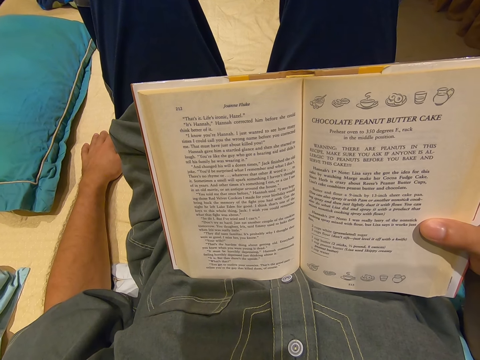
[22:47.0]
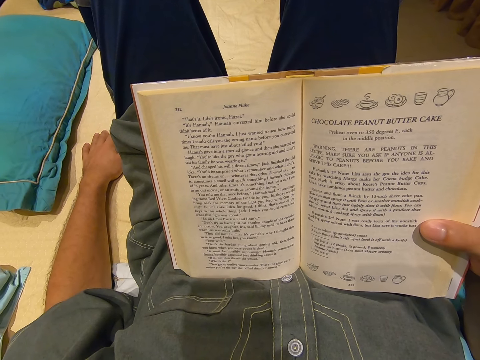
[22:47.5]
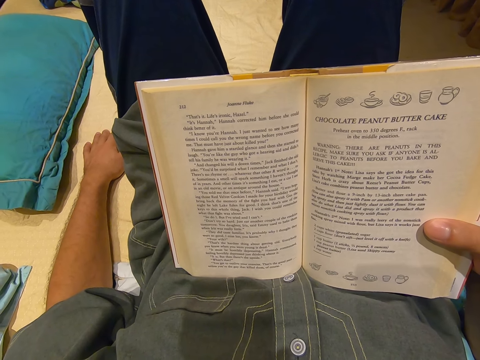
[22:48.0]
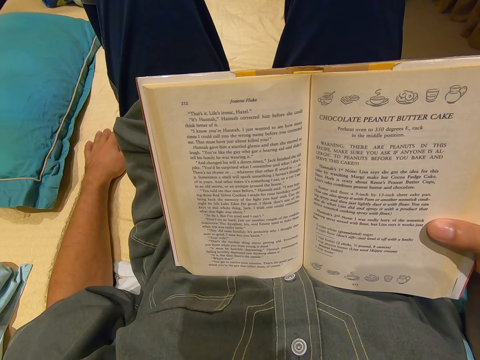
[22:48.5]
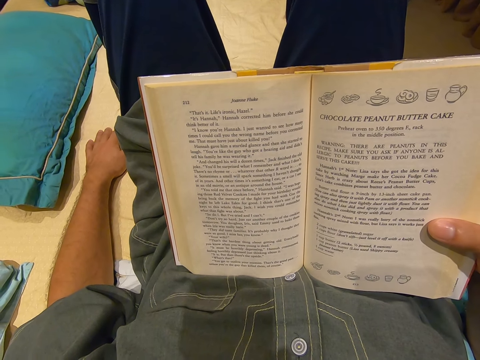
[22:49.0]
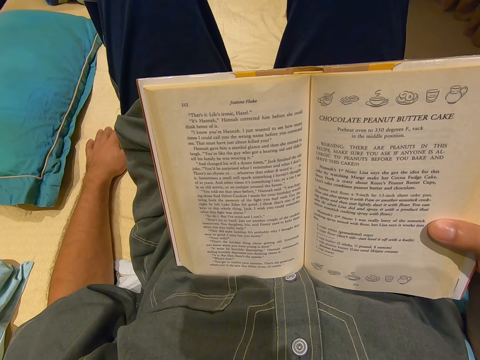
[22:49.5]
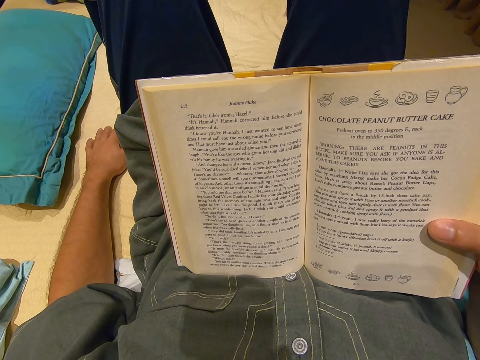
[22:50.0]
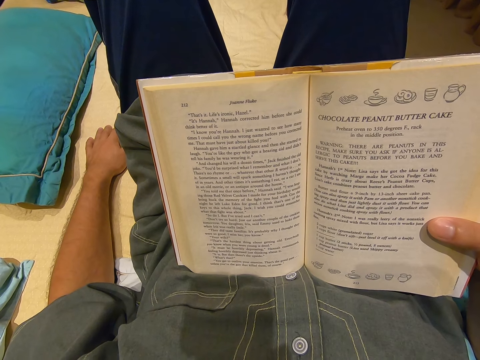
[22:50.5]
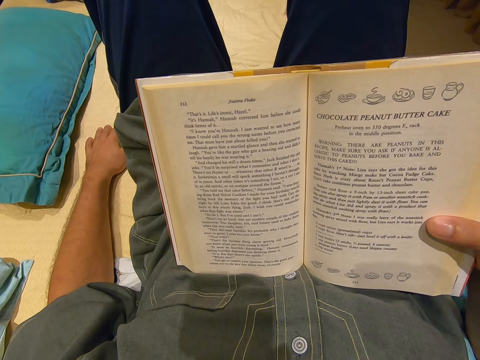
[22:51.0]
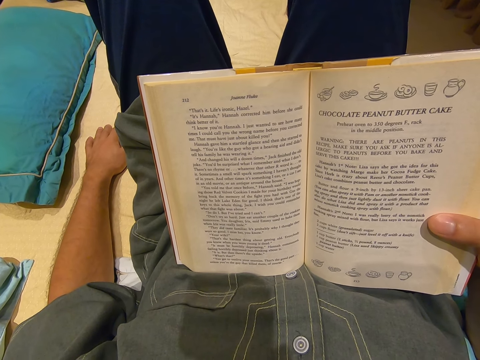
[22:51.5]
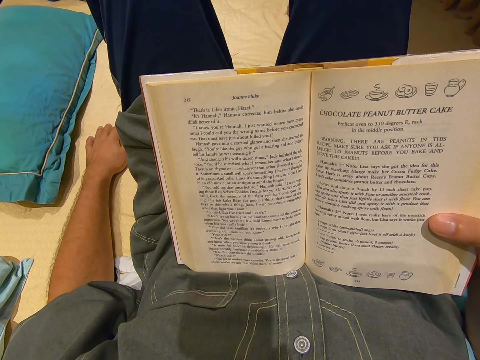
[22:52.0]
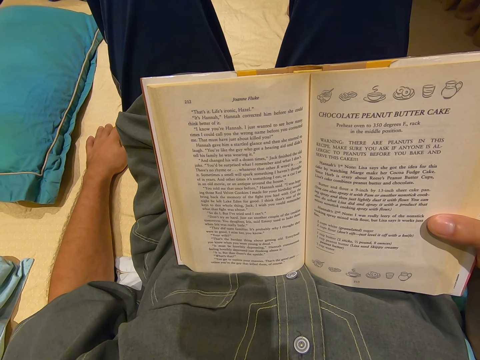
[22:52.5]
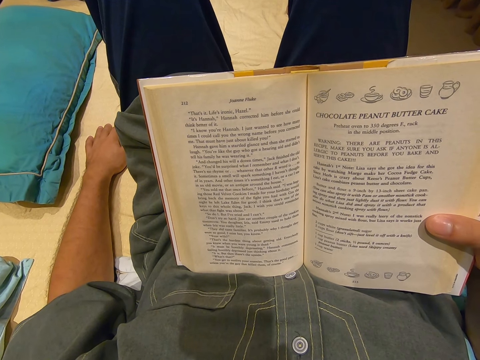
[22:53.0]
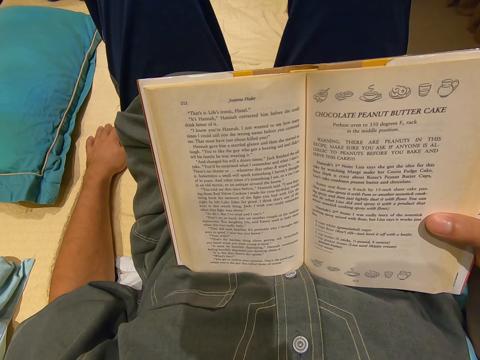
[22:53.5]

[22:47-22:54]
The camera wearer reads the book.

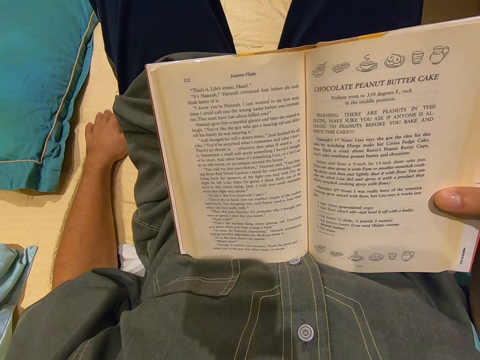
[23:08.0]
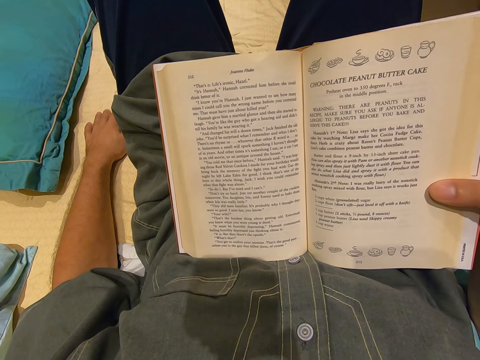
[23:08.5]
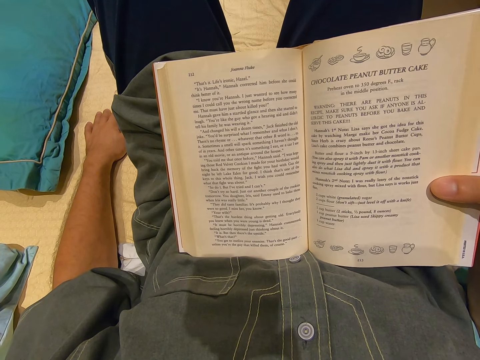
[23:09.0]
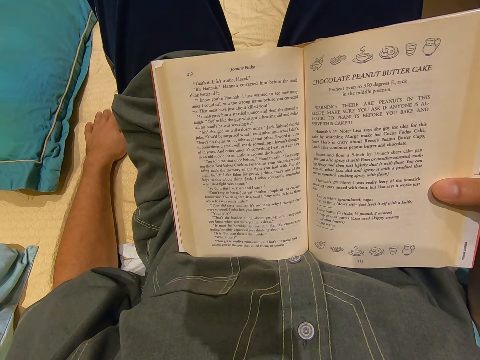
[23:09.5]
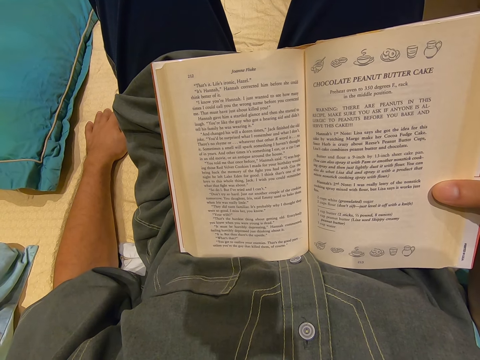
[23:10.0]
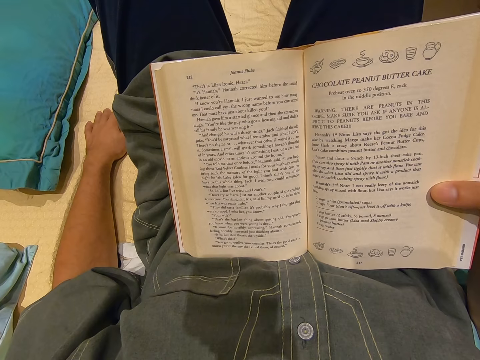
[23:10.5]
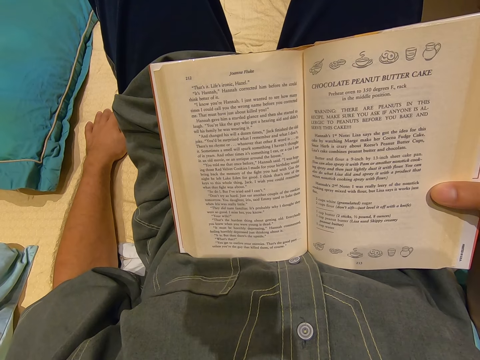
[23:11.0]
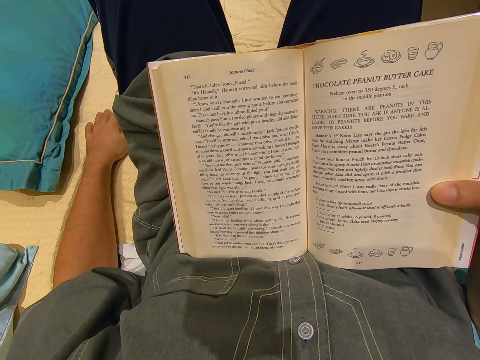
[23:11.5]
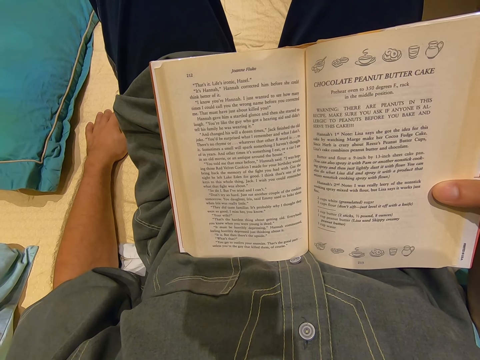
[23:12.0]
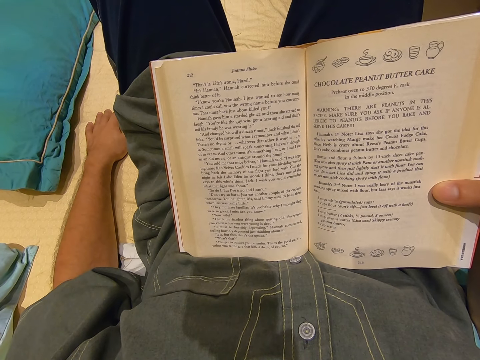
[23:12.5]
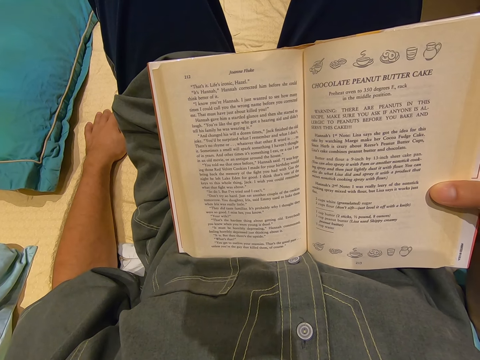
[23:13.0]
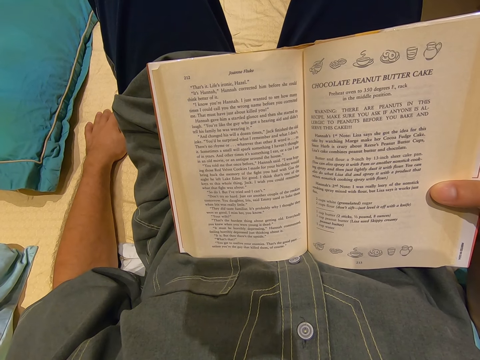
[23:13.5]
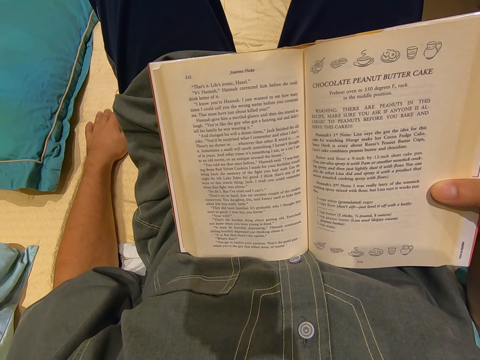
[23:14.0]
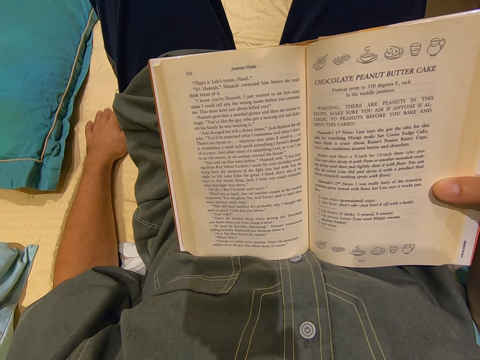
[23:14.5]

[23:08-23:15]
The camera wearer moves.

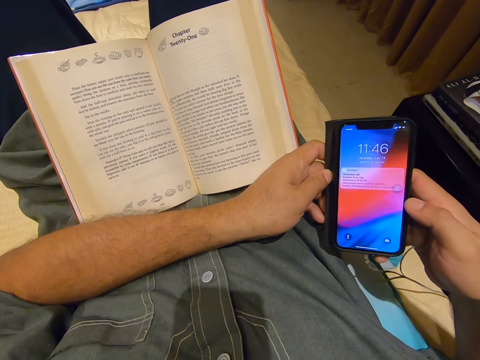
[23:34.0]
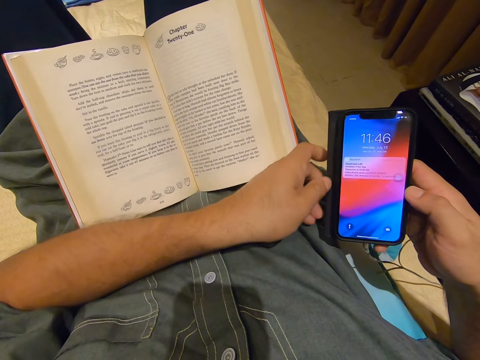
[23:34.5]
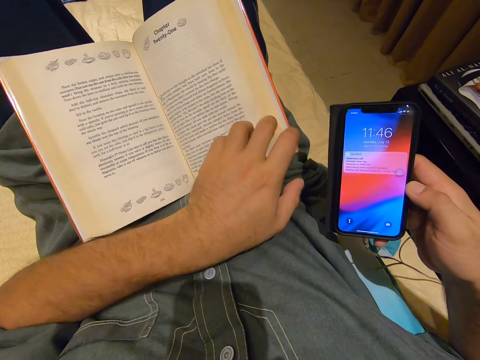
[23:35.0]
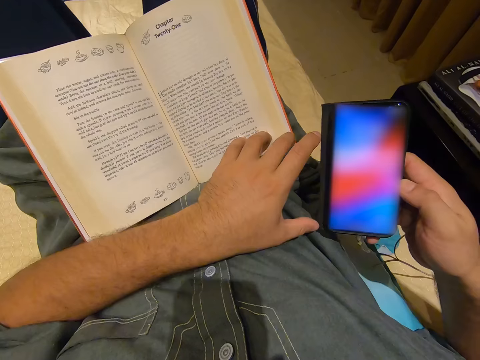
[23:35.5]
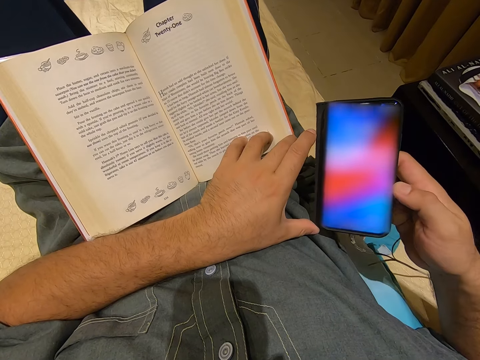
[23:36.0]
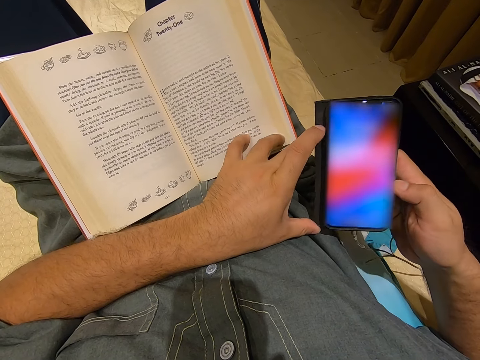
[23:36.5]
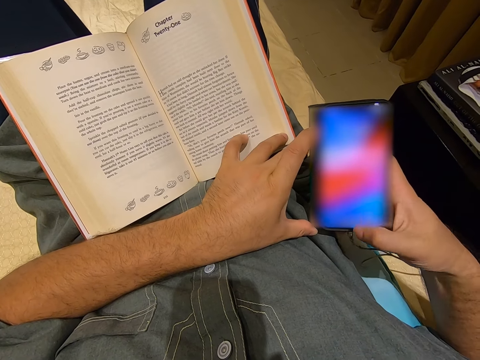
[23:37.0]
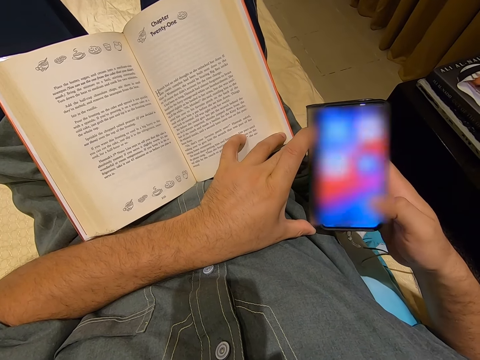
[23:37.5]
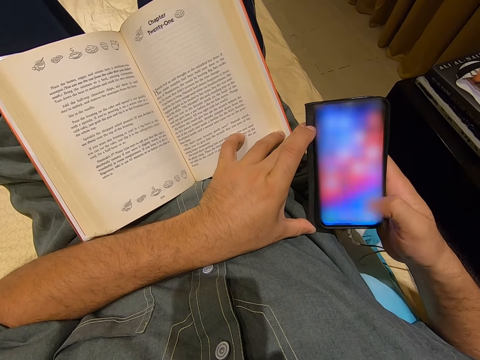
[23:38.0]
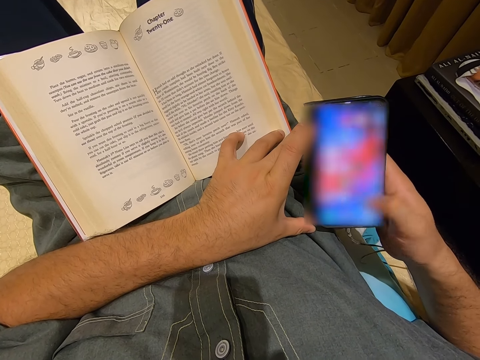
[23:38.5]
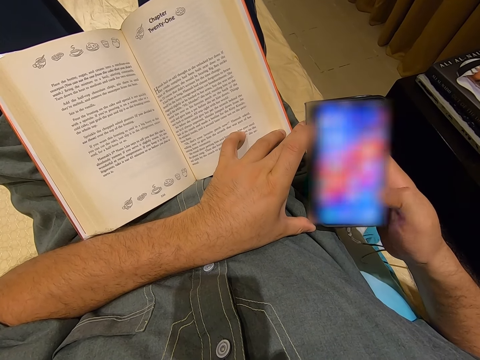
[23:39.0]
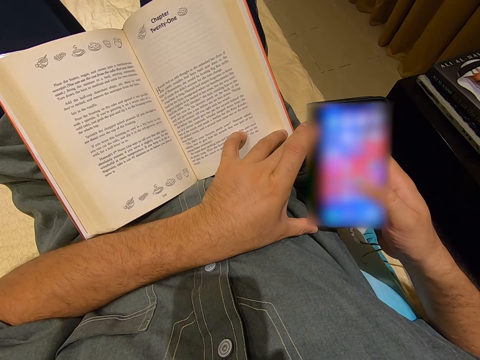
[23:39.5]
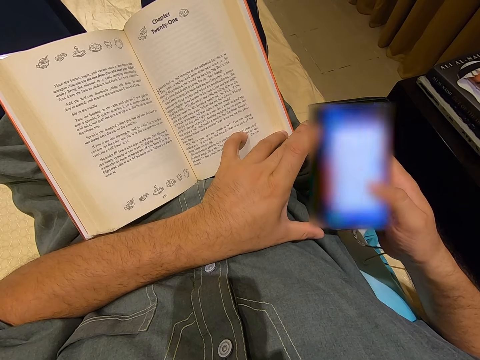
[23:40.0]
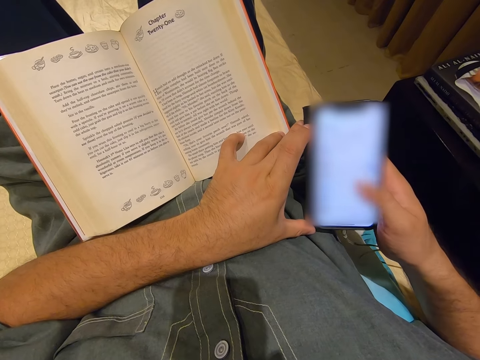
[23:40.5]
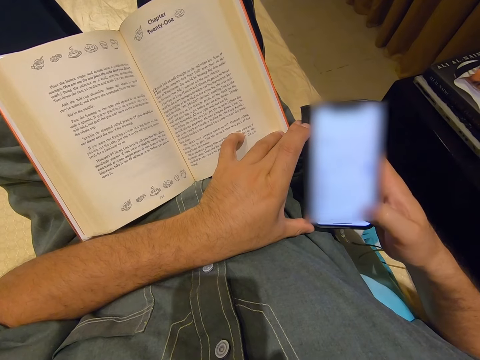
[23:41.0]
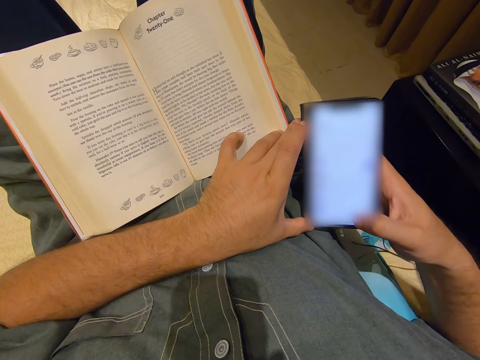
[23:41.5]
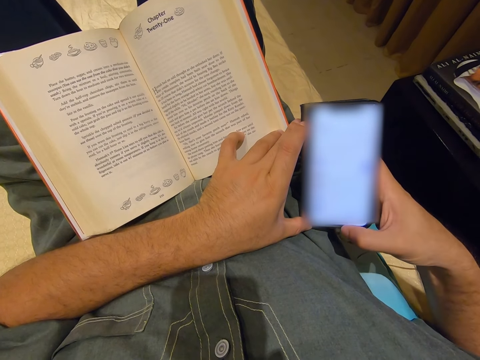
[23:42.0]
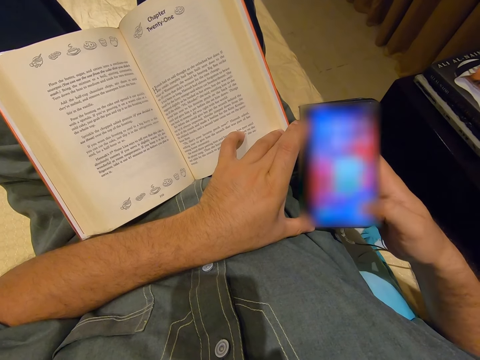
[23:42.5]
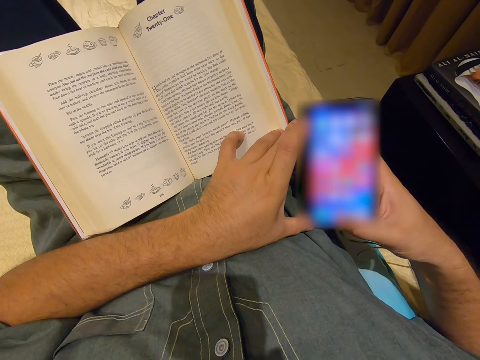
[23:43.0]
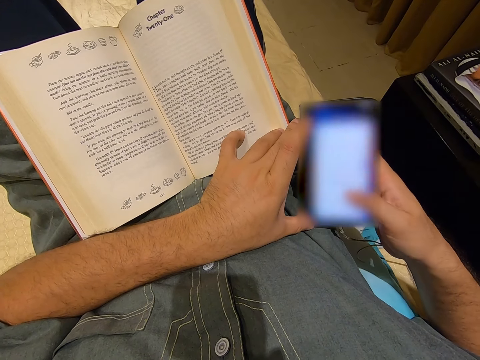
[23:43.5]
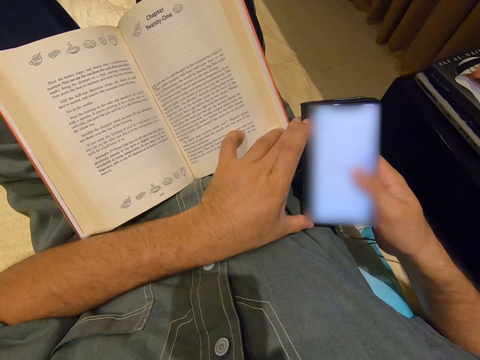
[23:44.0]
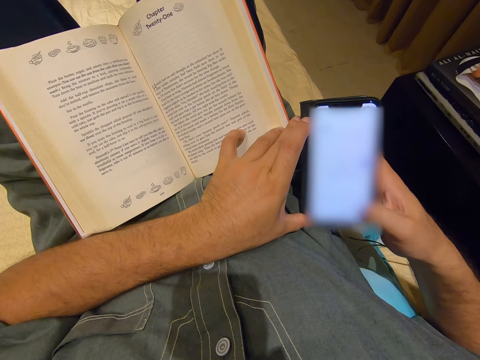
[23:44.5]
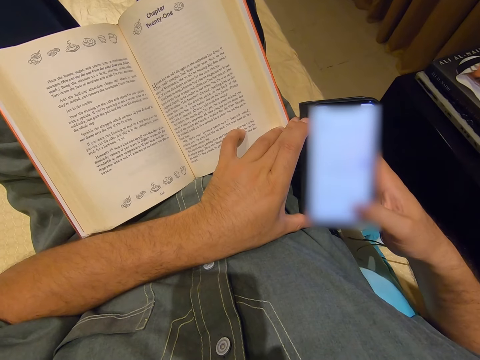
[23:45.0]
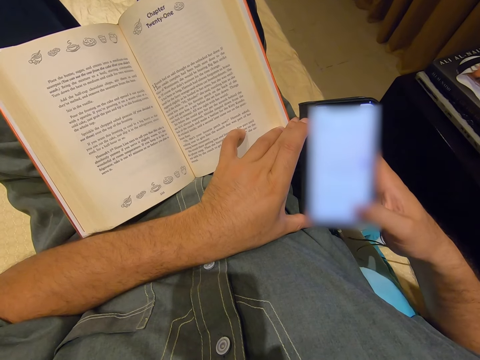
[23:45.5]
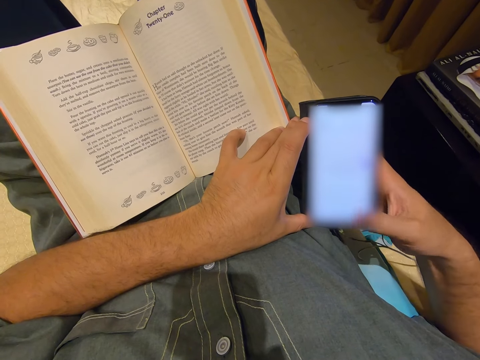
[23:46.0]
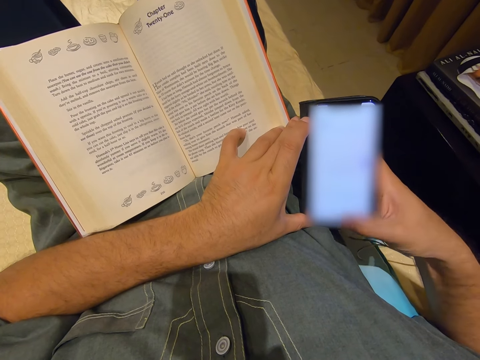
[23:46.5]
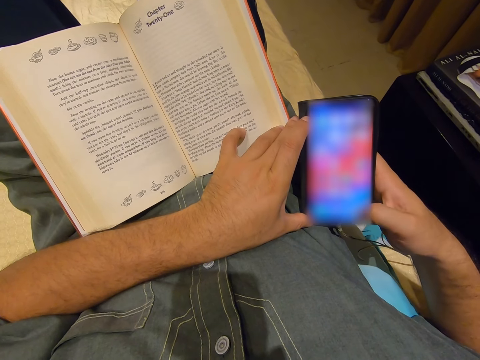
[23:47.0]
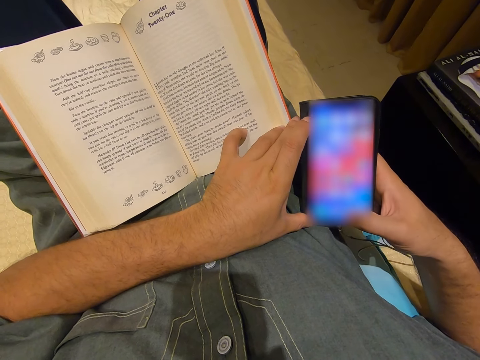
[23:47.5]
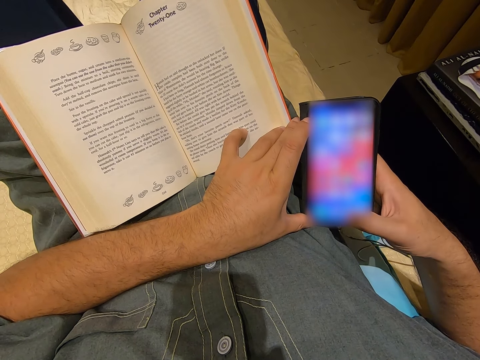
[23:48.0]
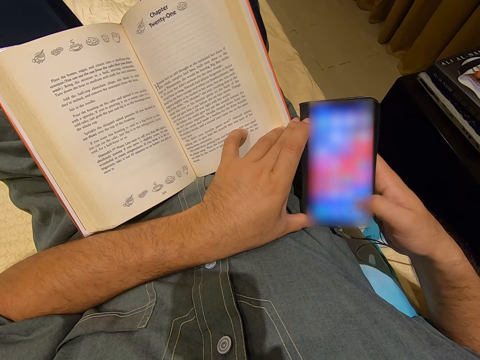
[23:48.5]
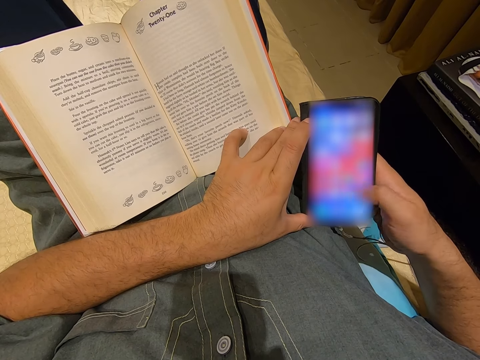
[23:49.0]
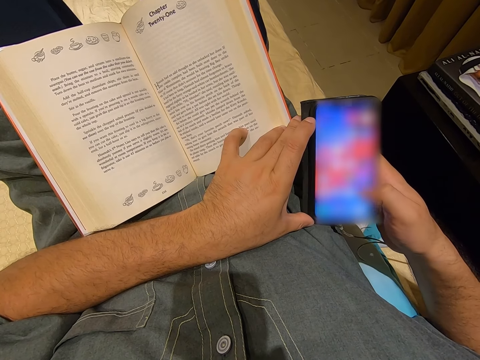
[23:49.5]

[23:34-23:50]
The camera wearer moves a hand. They use a phone. They swipe on the phone screen. They scroll the phone.
